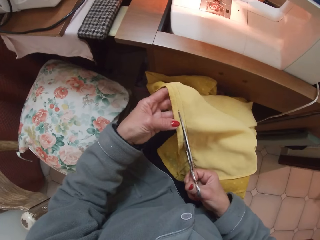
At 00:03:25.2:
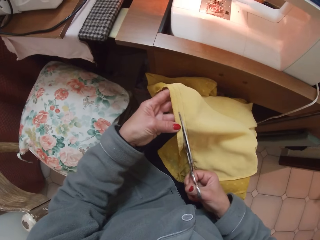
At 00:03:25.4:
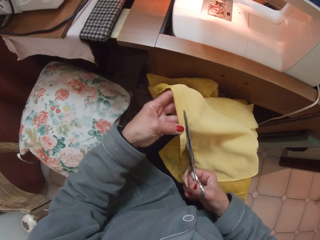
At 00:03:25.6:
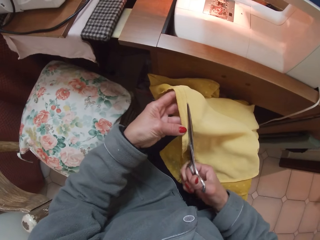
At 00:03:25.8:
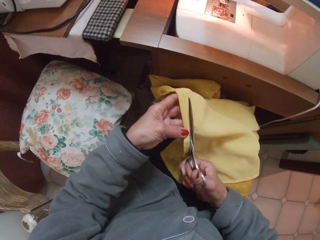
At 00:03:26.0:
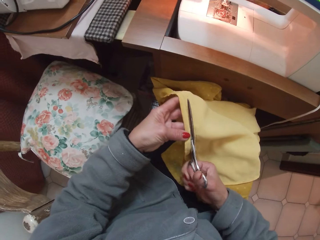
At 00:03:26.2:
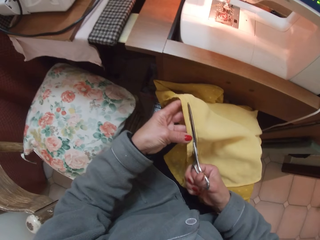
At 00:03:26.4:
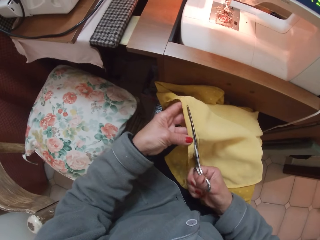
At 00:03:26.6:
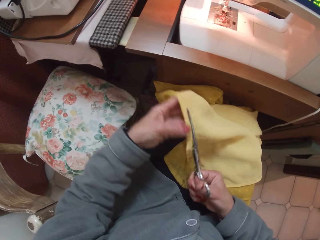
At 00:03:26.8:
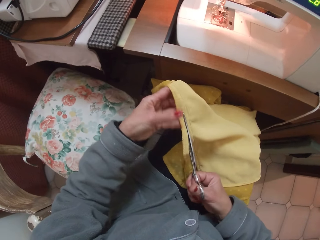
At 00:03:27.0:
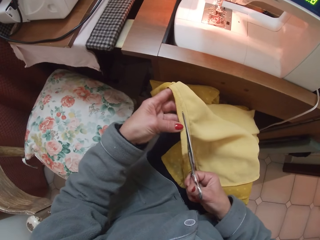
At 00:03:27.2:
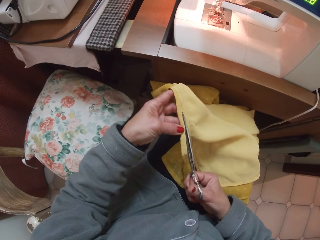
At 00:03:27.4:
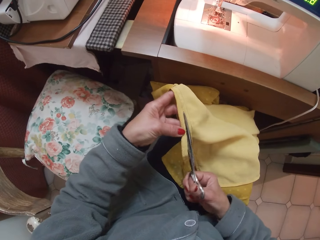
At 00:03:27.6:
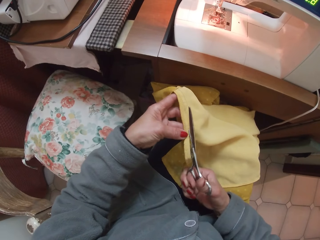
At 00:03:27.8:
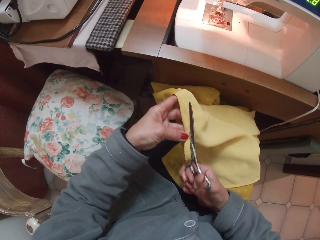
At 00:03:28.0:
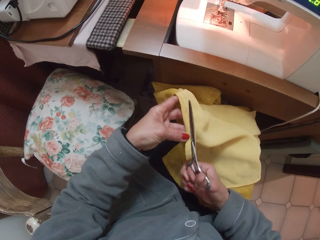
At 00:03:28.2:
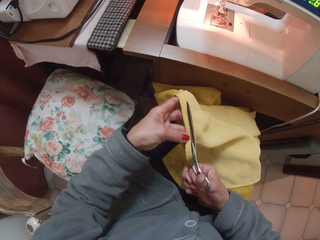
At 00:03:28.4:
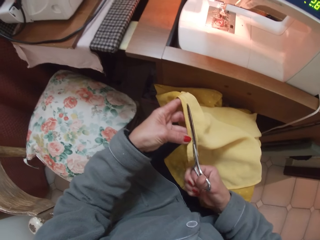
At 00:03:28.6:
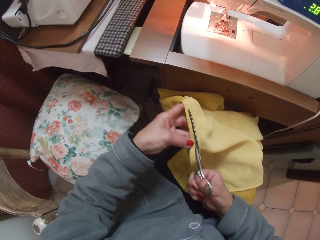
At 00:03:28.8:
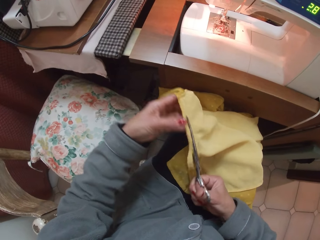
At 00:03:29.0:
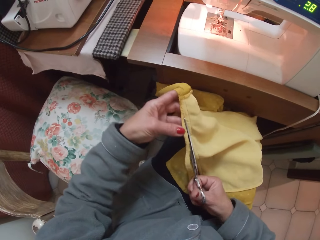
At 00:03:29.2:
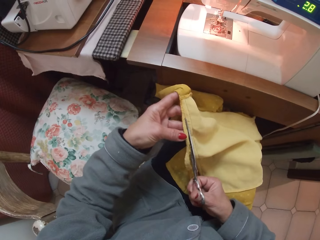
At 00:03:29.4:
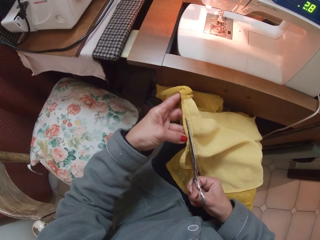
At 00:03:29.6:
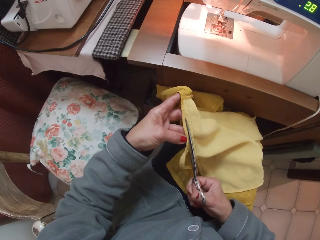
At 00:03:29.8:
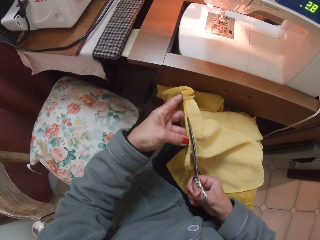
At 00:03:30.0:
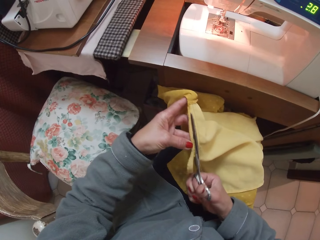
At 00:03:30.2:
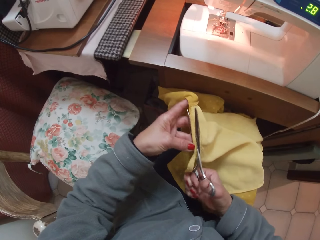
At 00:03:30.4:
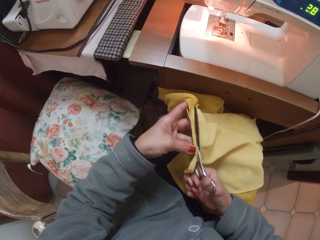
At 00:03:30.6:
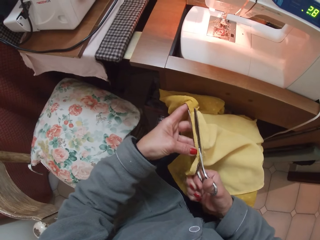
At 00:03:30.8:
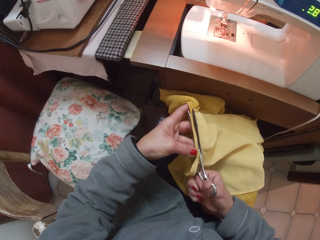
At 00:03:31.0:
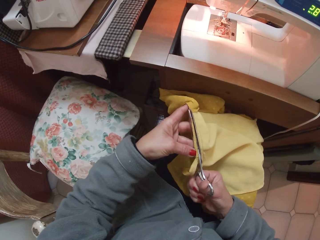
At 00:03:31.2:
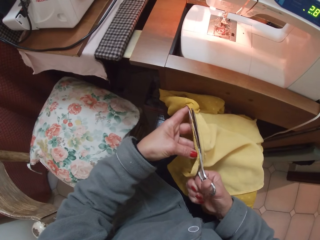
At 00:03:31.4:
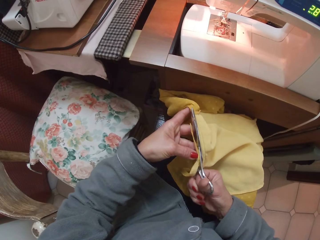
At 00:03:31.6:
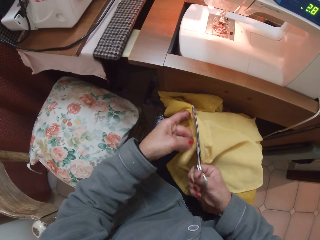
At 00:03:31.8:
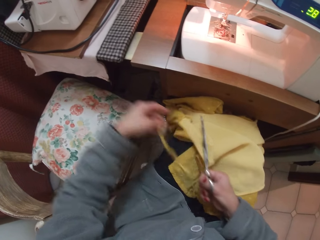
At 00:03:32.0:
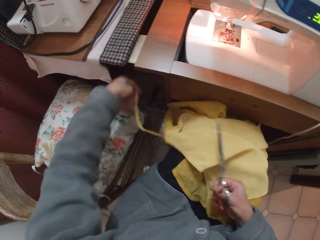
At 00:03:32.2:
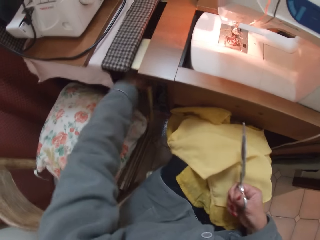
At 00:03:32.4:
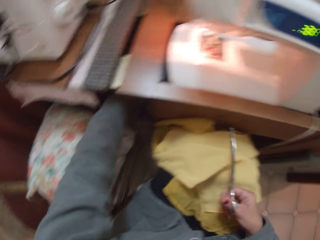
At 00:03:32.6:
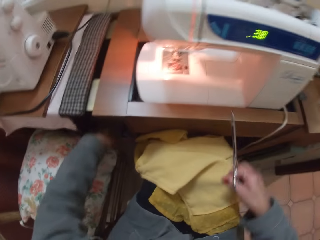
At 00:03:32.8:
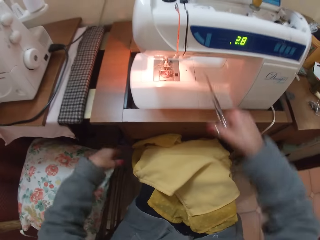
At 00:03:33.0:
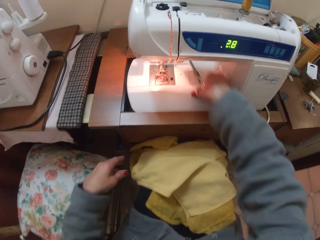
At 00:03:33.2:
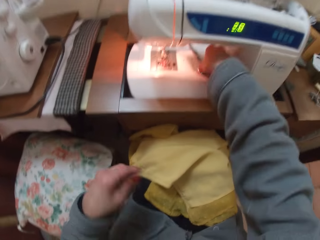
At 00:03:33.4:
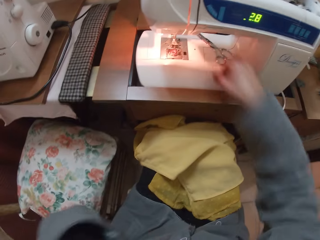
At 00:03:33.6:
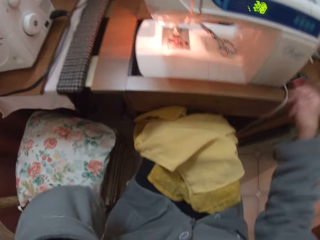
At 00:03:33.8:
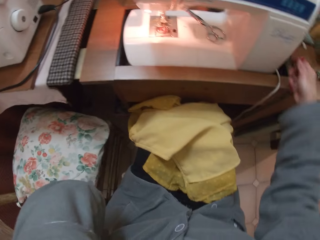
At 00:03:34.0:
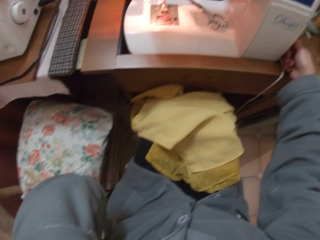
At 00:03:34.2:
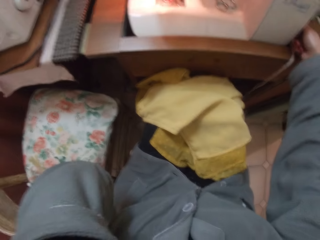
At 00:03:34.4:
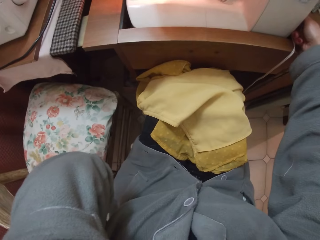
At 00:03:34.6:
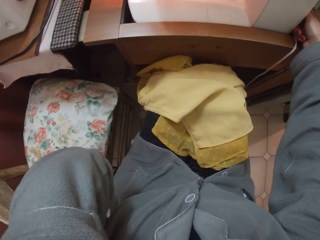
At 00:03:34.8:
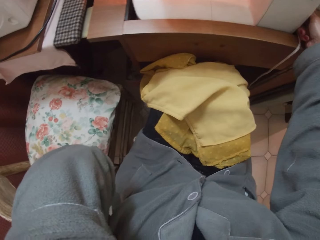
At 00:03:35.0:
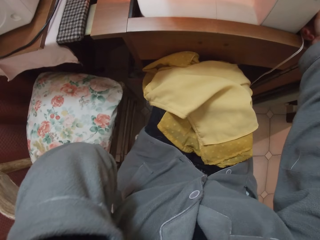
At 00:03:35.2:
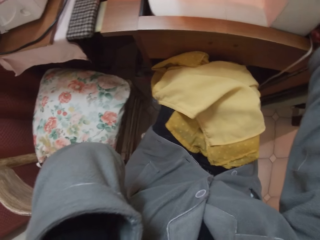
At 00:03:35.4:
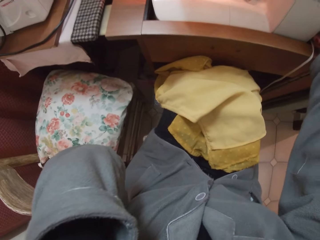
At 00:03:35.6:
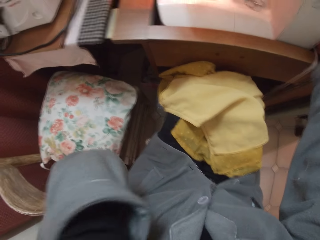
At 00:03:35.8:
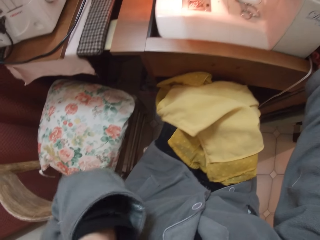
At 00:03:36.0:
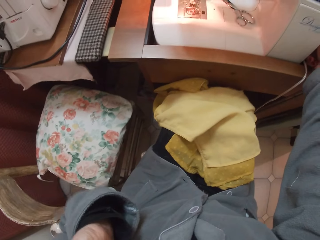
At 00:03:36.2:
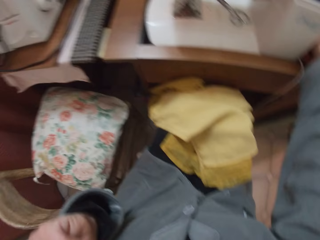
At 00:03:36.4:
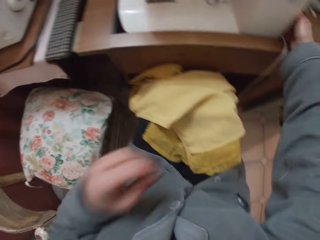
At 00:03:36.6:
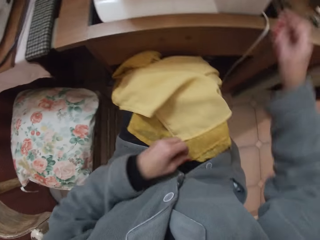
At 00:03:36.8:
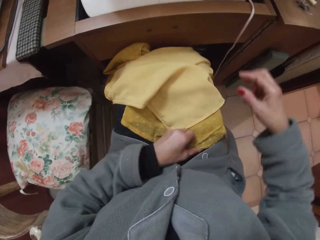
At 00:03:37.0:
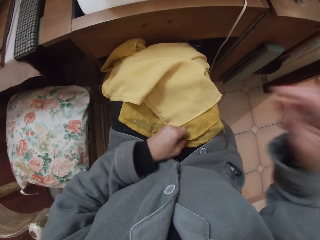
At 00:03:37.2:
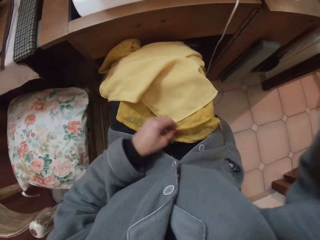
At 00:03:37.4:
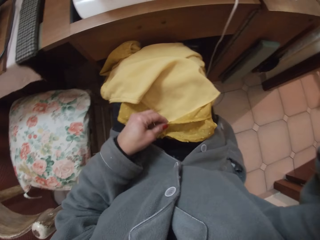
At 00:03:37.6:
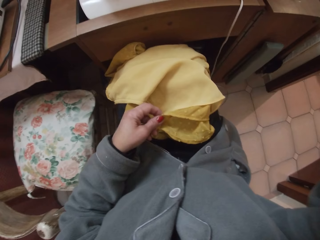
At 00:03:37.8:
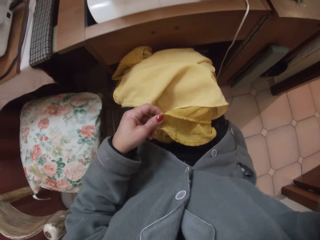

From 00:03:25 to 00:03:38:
The camera wearer holds the unwanted area of cloth in her left hand. She throws the unwanted area of cloth under the sewing machine. She drops the scissors on the sewing machine and raises her hand. She turns off the sewing machine. She holds the cloth with her left hand.
